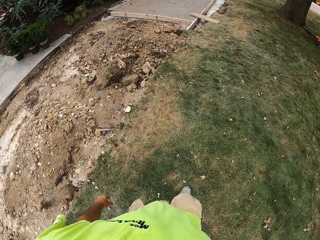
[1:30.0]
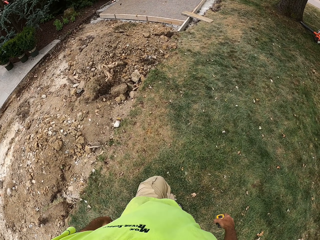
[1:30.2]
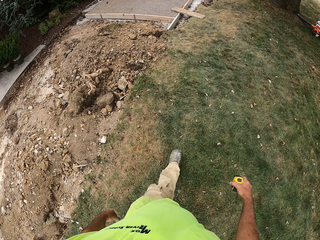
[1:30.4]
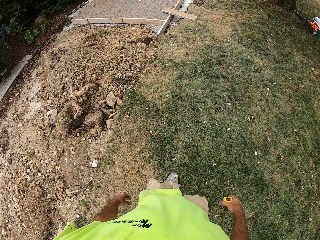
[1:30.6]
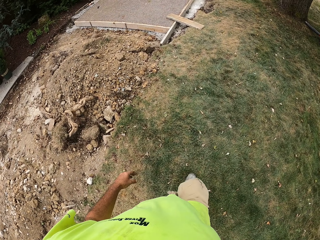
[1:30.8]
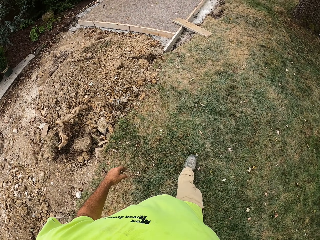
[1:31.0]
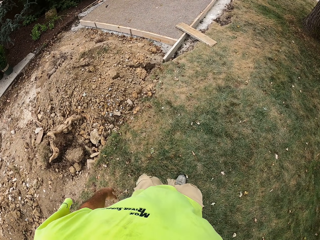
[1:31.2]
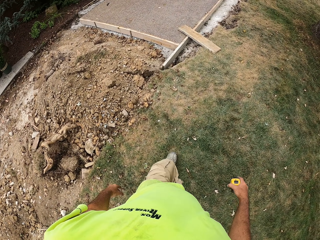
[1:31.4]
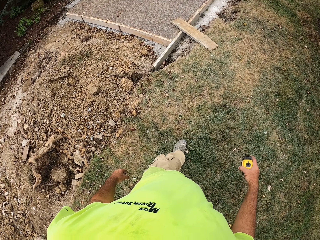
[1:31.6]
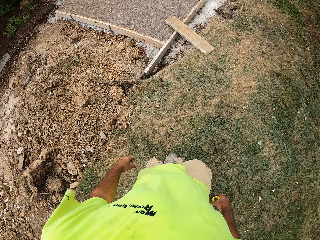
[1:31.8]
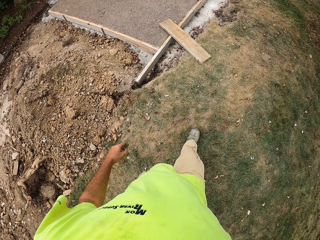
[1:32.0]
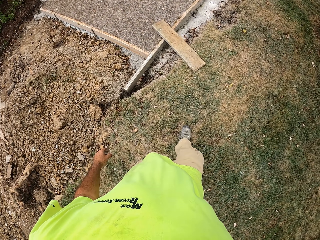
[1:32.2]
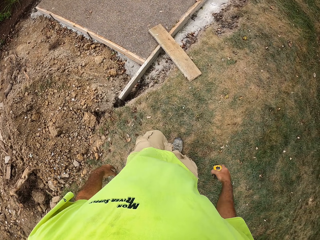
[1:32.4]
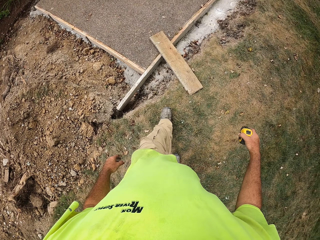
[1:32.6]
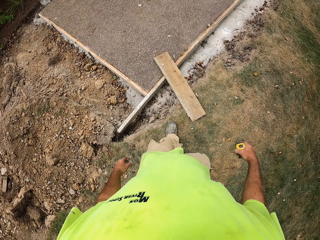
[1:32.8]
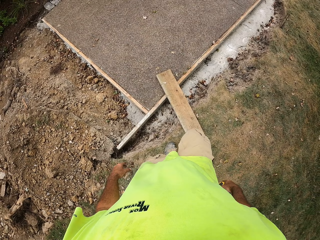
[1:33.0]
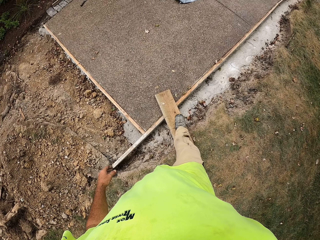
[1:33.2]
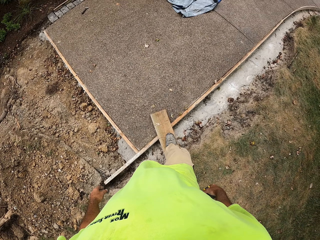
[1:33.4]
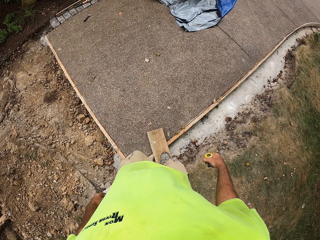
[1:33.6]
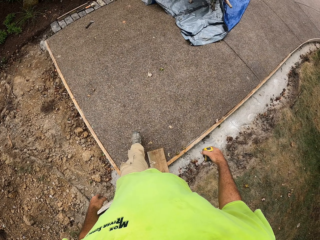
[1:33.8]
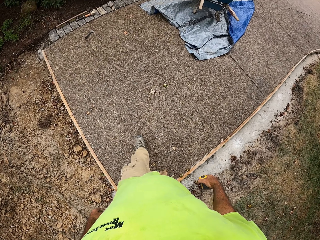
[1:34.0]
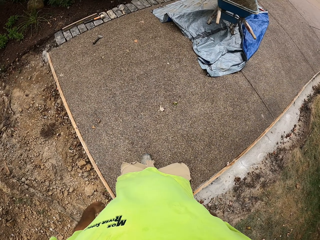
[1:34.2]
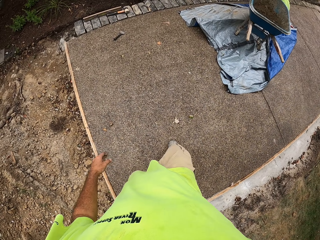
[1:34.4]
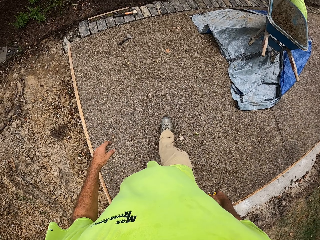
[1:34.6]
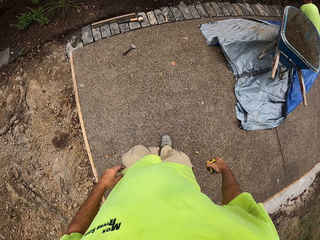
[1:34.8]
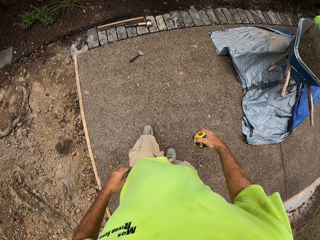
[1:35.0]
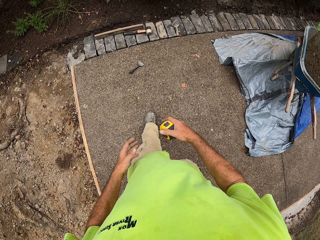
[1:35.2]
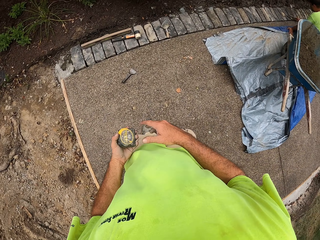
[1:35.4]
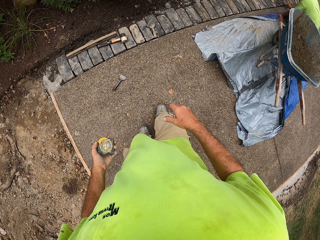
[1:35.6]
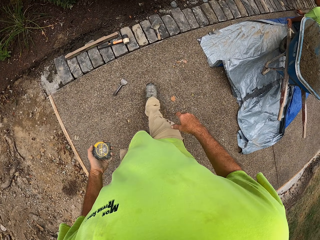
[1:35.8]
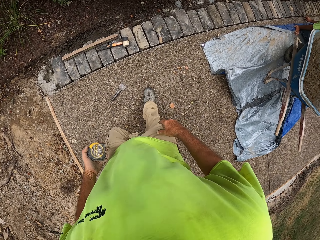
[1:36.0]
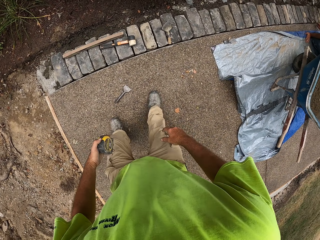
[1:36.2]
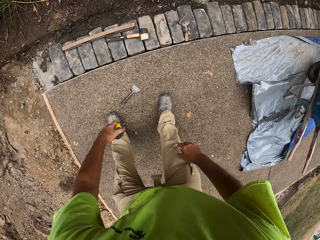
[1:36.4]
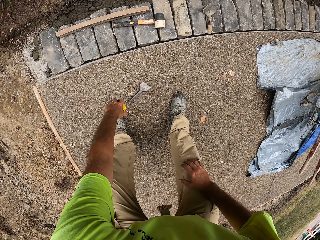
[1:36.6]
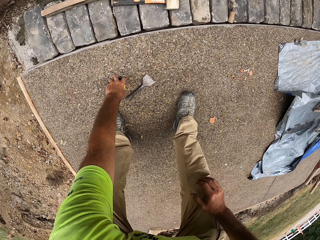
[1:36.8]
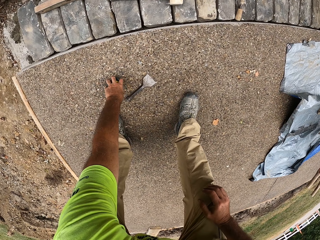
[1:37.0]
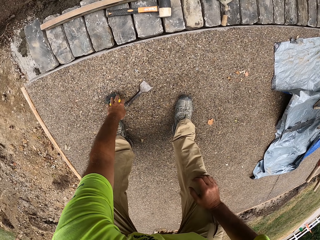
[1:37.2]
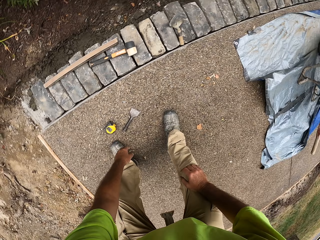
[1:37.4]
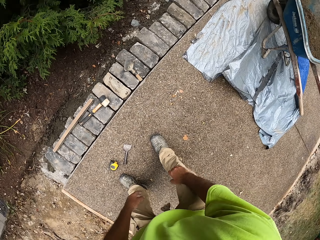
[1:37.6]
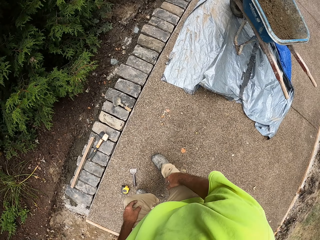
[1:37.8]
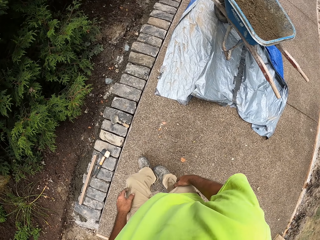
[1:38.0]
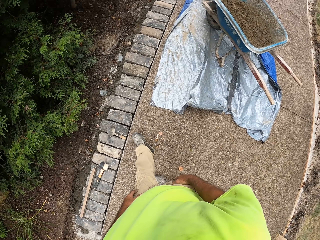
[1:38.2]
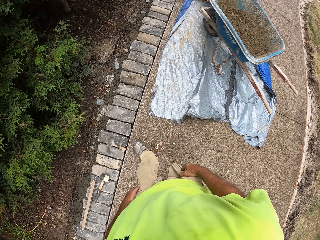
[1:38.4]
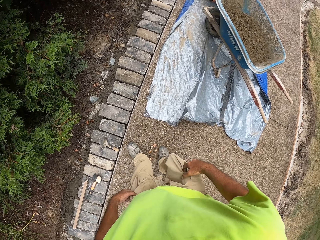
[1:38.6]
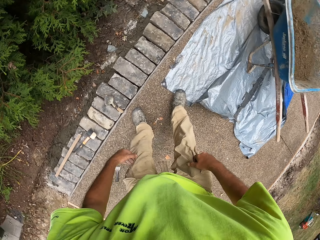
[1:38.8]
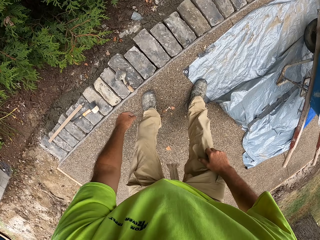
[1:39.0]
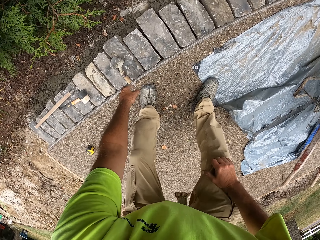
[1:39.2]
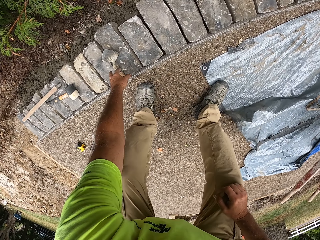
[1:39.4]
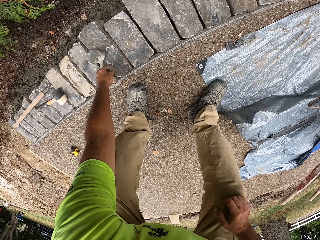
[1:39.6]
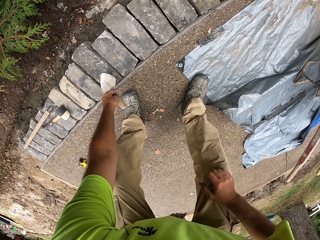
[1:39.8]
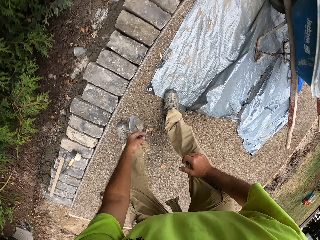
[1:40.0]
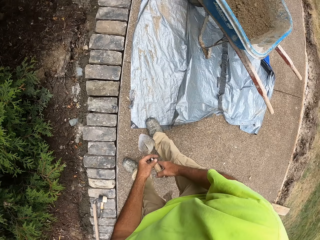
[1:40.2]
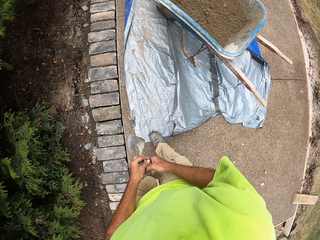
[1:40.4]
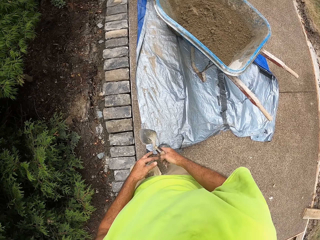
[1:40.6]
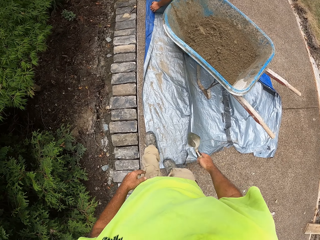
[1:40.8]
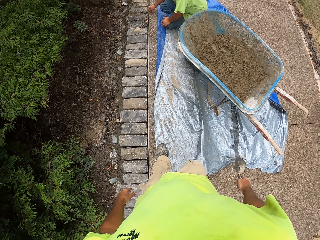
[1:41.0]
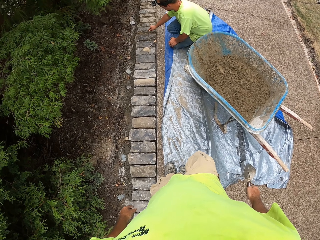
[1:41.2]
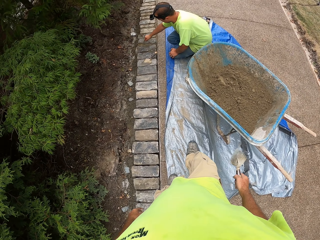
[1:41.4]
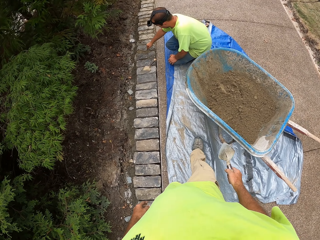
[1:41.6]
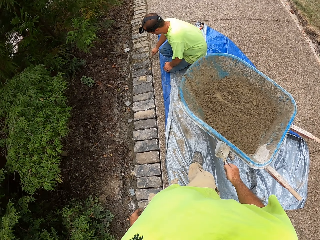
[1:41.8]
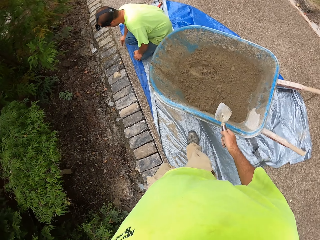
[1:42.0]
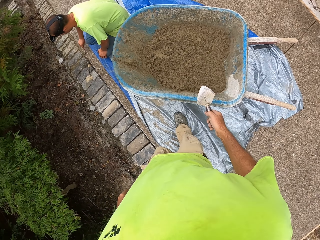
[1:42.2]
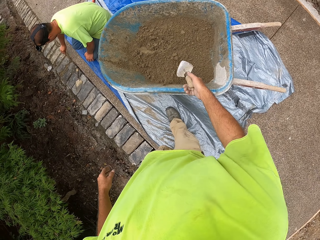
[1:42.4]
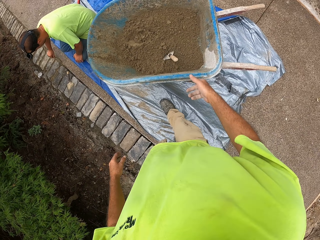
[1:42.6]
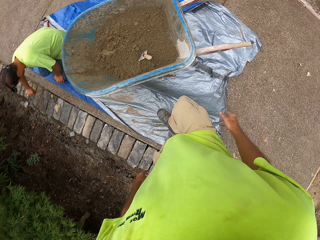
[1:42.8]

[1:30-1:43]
The camera wearer steps on the wood. They put the tape measure on the ground. They move a step. They pick up a masonry trowel. They move a step. They drop the trowel in the wheelbarrow.

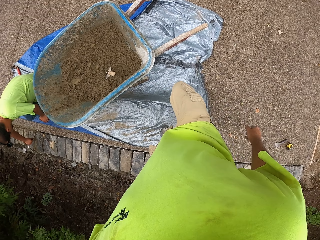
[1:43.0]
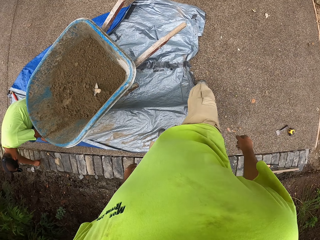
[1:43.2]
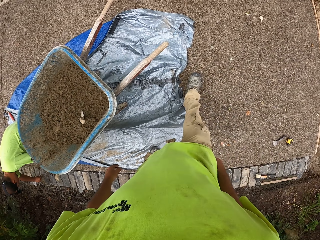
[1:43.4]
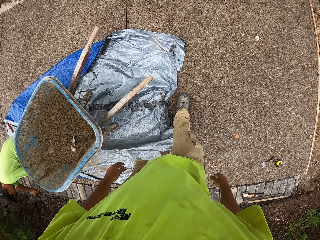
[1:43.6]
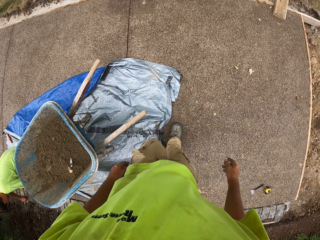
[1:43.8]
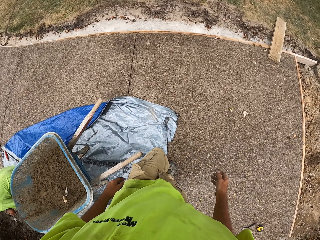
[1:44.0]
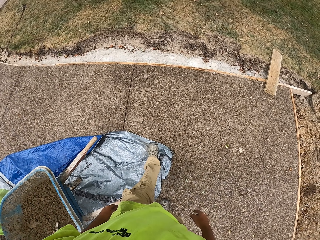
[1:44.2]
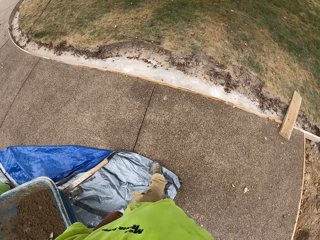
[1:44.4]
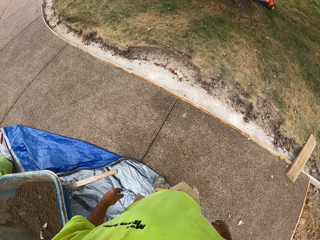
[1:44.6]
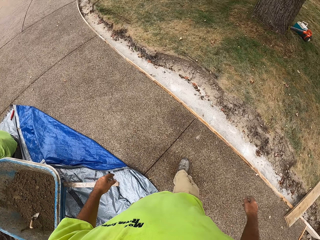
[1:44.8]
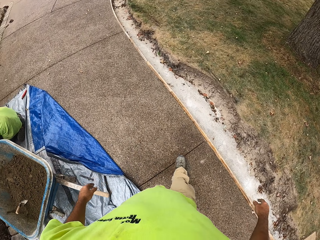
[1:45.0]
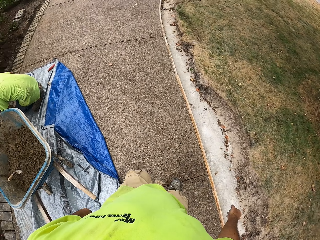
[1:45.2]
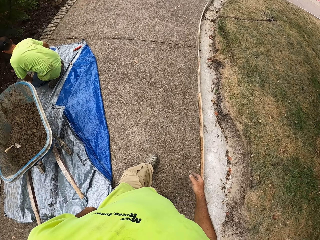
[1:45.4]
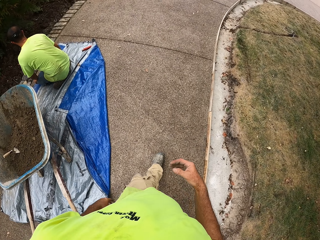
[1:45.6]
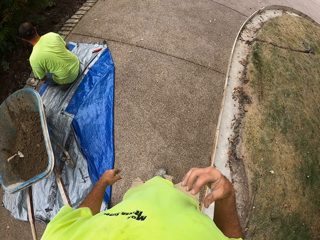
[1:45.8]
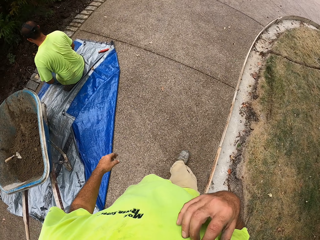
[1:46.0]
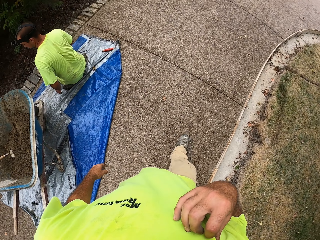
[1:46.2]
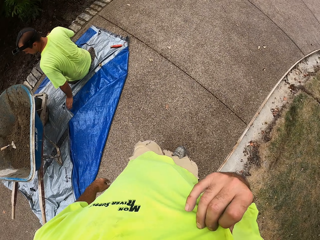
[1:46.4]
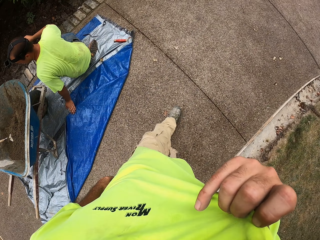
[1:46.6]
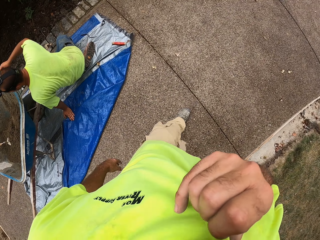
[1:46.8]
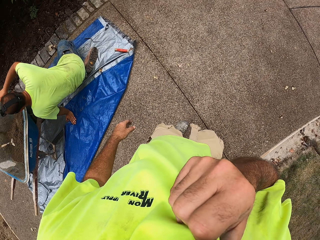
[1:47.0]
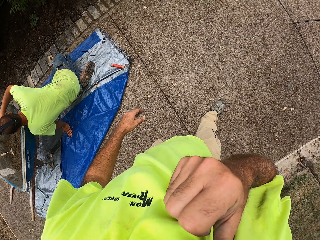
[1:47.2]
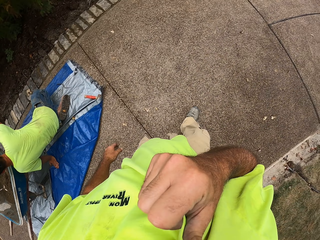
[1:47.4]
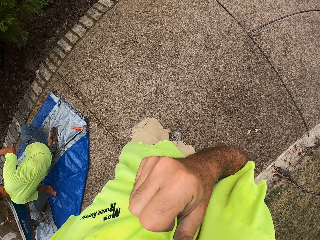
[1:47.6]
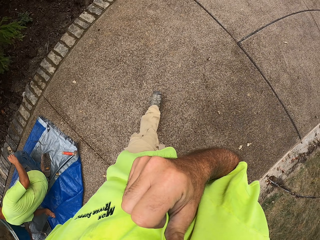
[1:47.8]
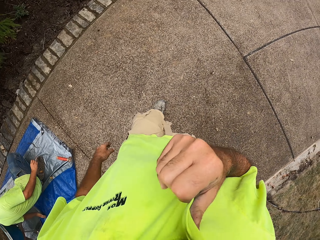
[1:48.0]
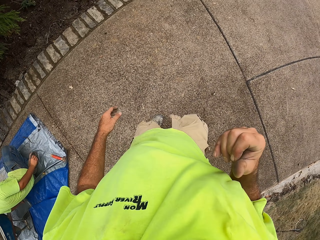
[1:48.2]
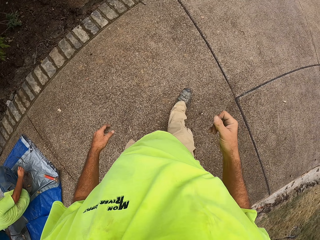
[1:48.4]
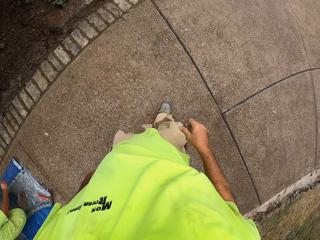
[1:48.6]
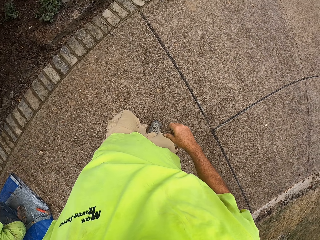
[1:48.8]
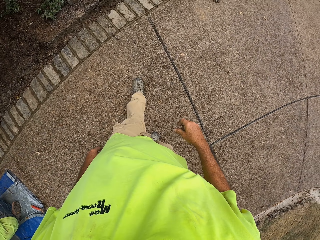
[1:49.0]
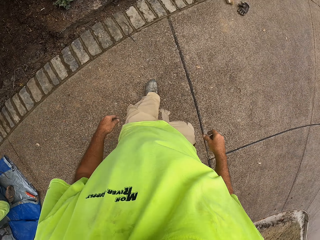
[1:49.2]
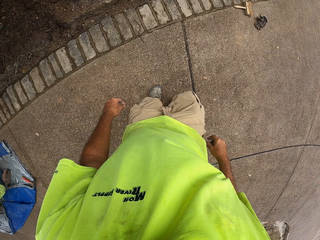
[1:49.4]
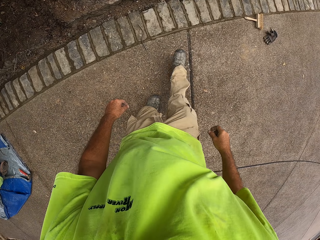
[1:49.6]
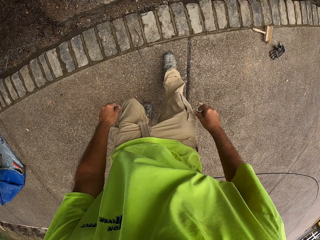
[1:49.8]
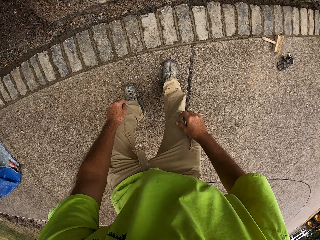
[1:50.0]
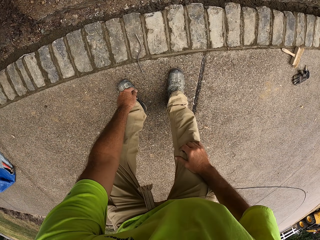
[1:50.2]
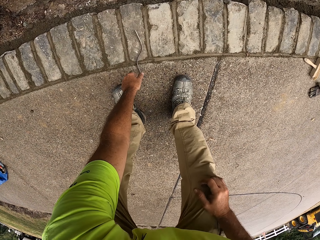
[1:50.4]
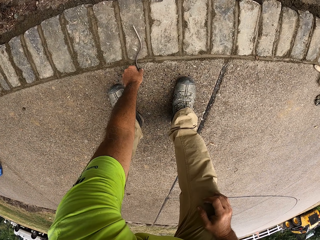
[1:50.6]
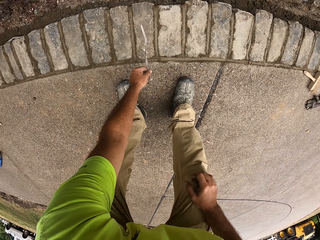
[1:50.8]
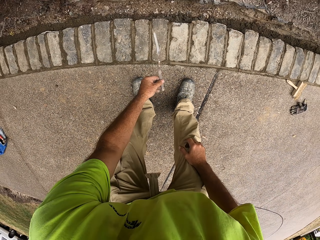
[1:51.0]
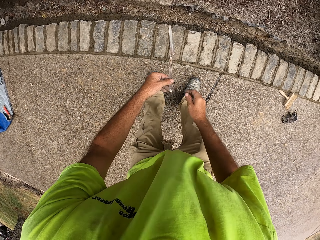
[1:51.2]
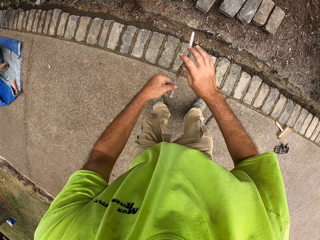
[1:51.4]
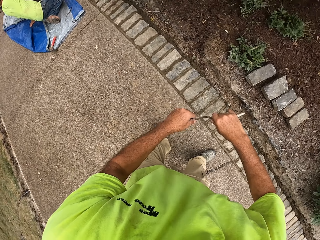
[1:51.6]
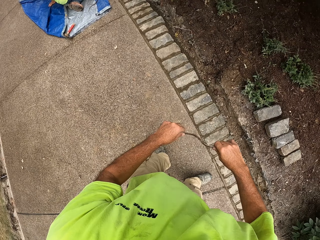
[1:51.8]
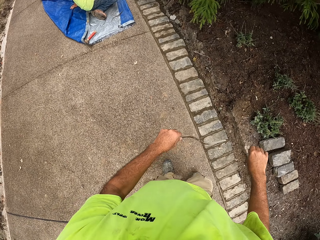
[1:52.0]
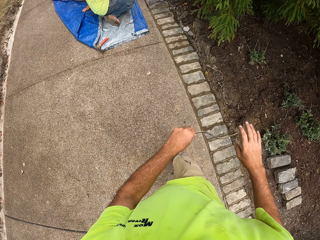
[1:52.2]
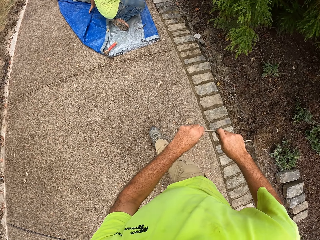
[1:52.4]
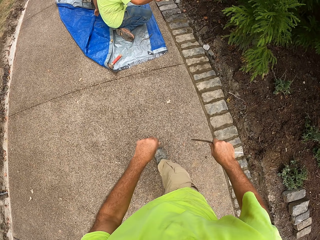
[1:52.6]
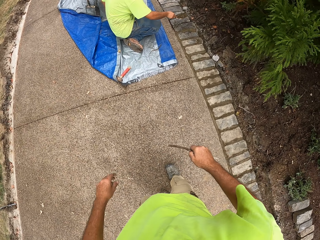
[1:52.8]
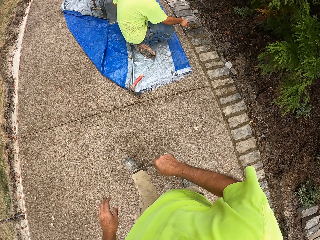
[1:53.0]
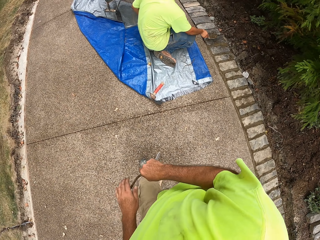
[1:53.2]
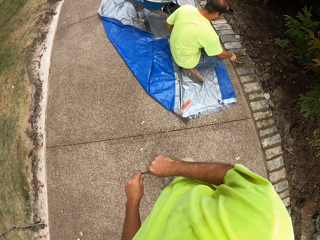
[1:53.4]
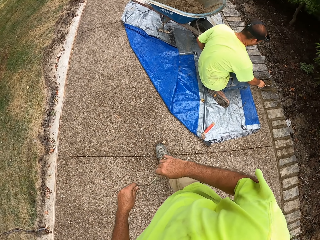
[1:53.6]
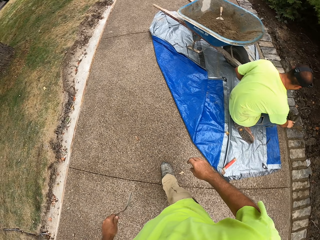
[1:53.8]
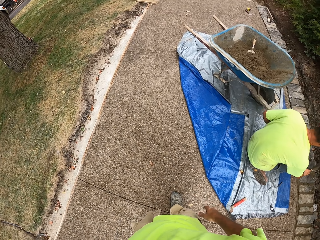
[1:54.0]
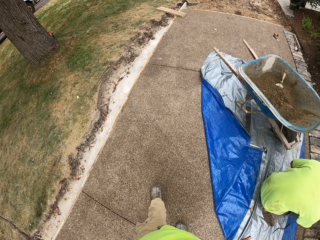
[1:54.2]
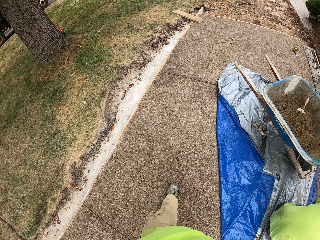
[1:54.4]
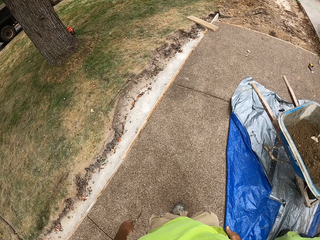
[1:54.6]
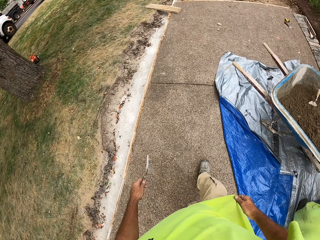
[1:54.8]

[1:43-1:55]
The camera wearer walks around the compound. They pull the cloth. They hold the T-shirt and wipe the eye. They pick up a trowel or small metal rod. They rub the trowel with a hand. They walk around the compound.
